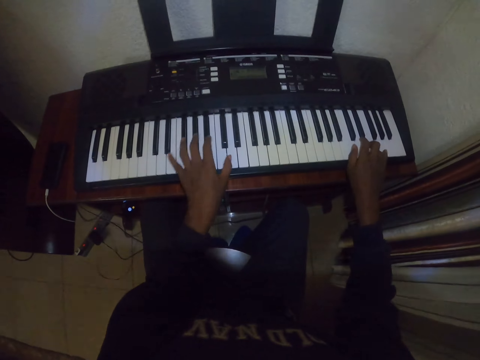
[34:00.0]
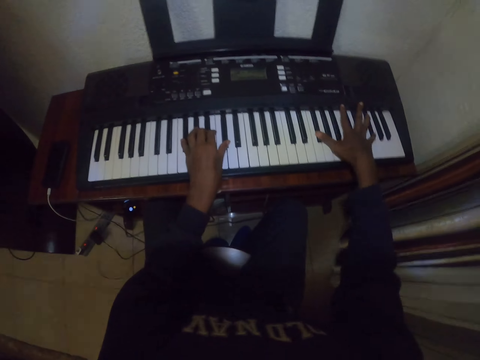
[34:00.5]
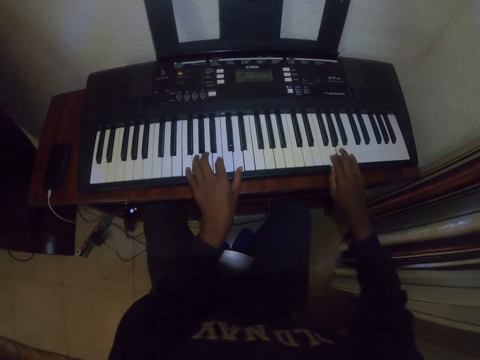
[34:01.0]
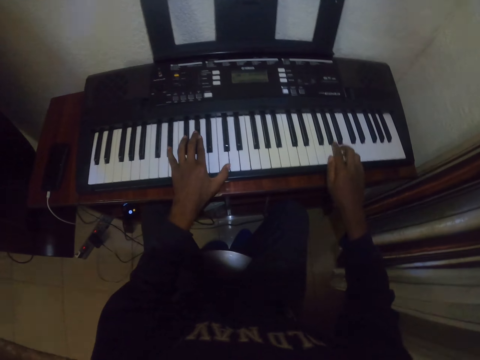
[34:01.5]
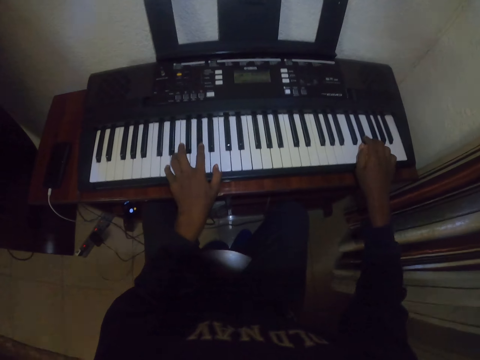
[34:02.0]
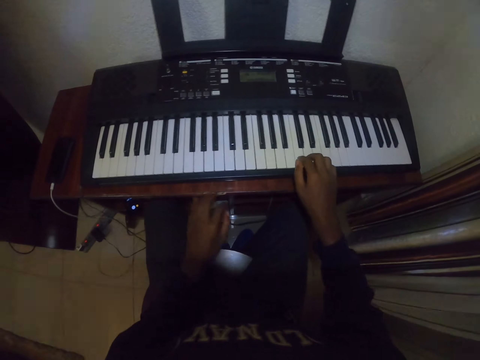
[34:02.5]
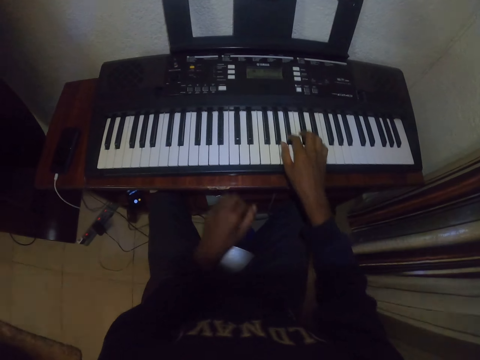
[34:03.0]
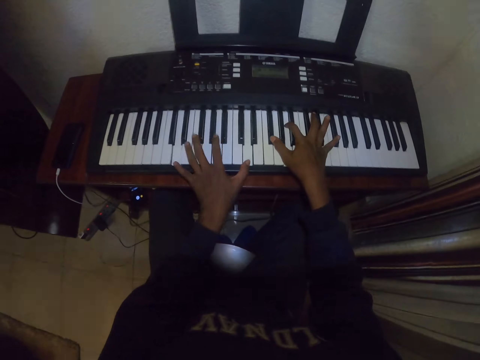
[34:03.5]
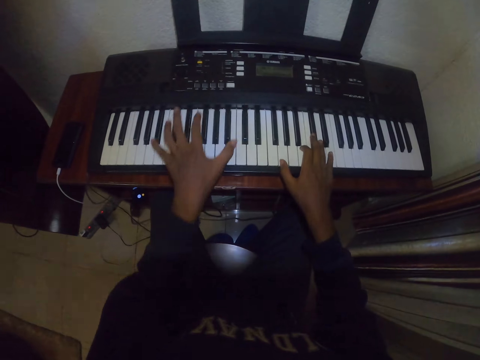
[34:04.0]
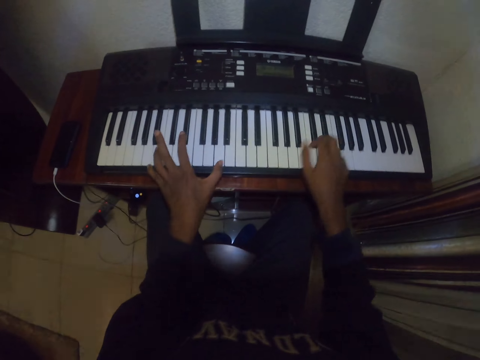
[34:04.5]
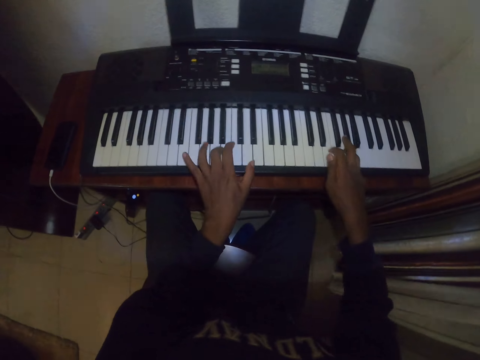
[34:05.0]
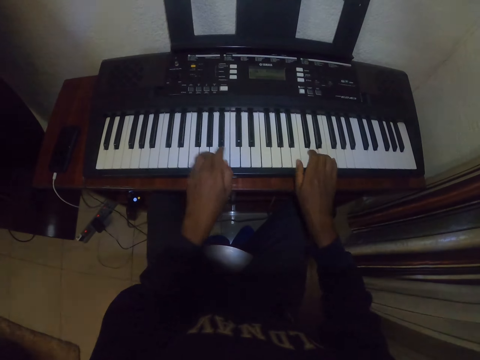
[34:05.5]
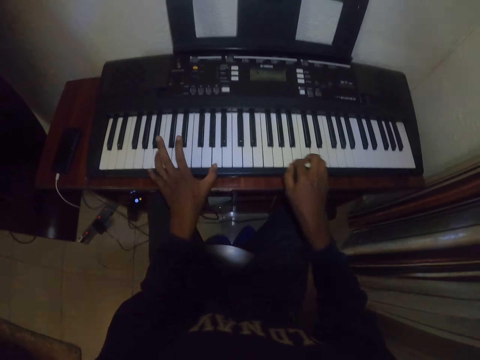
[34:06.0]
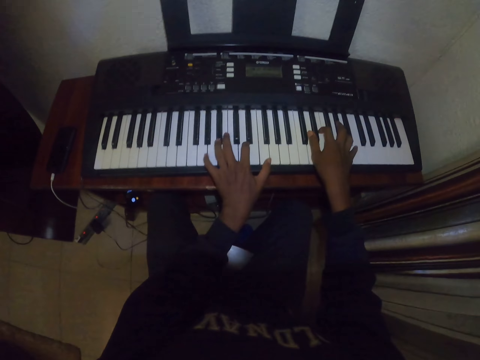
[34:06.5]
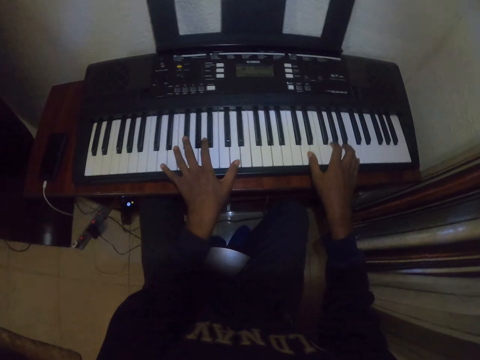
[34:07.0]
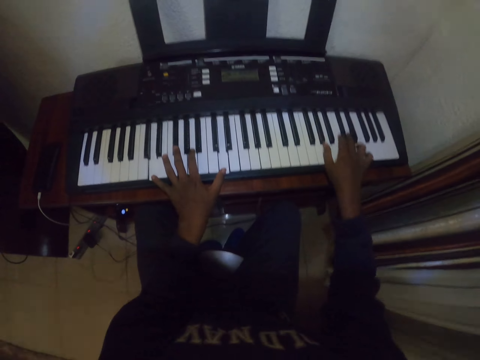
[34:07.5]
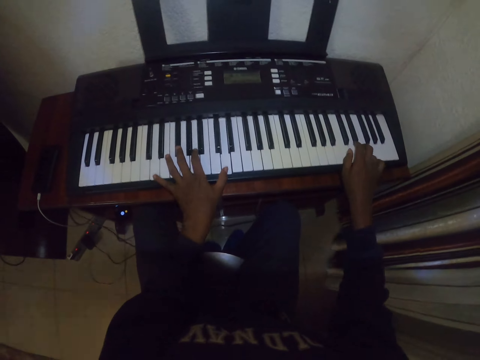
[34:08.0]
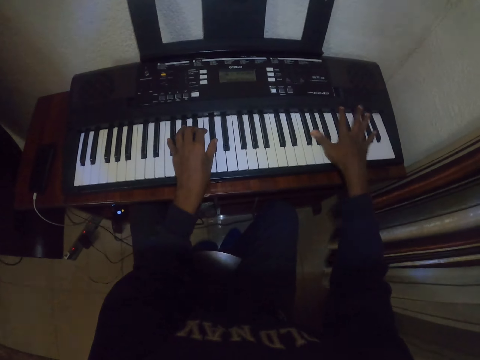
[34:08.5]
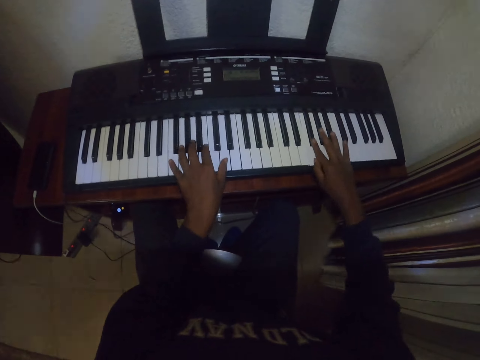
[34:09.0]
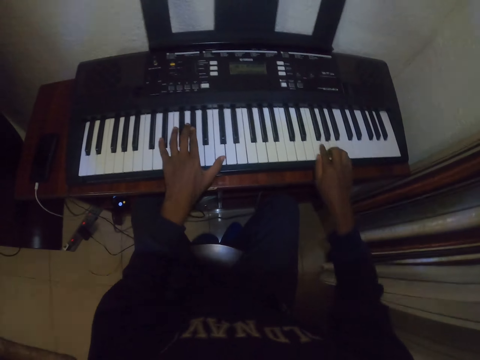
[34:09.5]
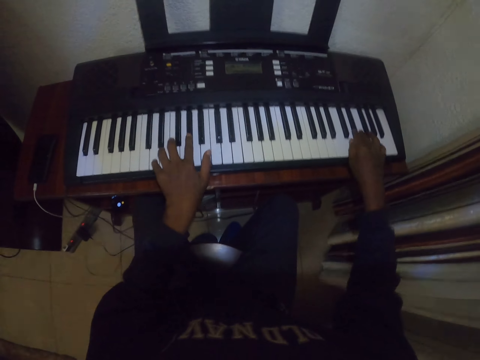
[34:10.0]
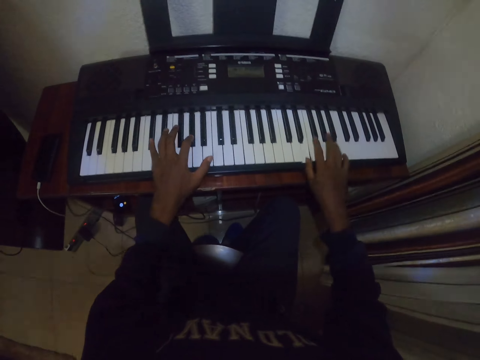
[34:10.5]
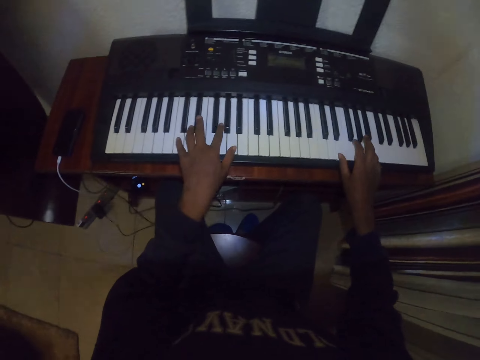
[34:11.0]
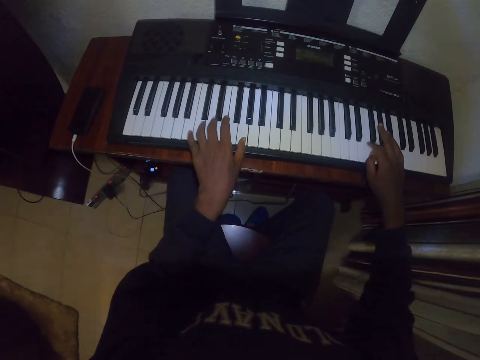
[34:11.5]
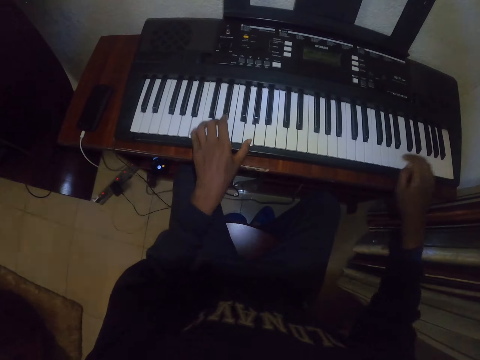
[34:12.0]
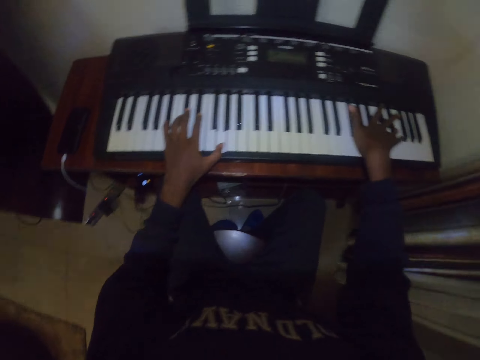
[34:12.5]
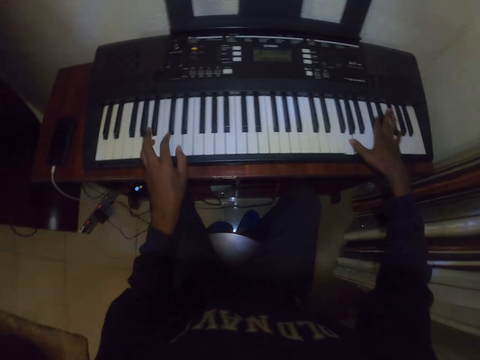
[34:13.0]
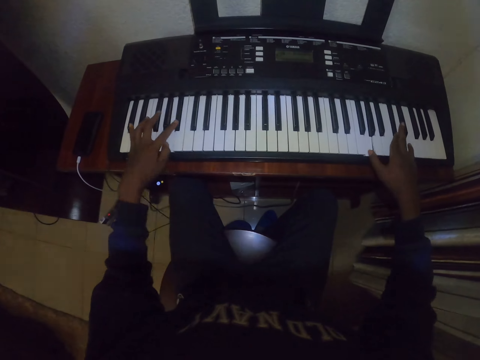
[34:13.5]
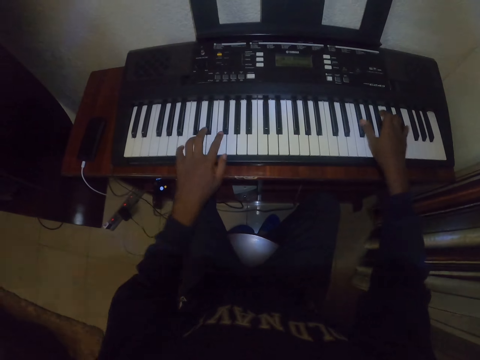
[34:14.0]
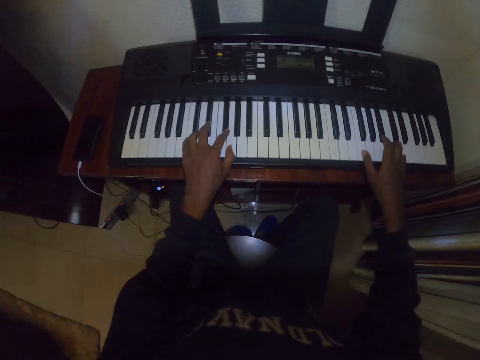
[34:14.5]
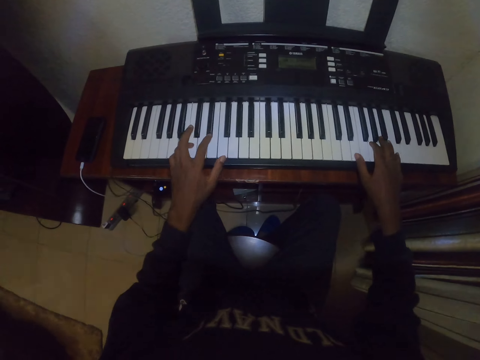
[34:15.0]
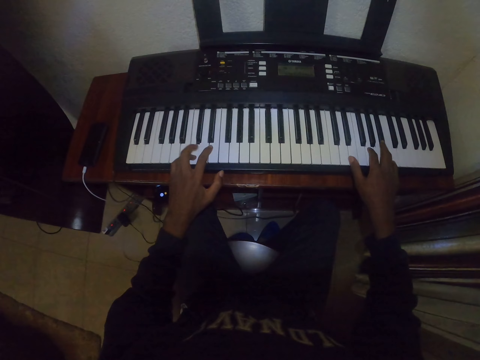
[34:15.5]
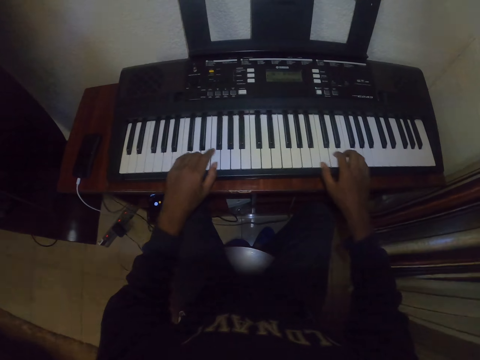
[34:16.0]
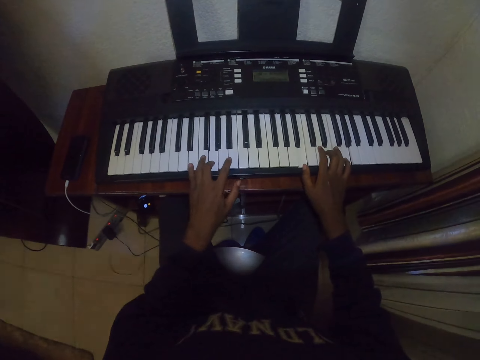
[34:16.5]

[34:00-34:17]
The camera wearer places left hand on his lap. He places left hand on a keyboard and plays a piano. He looks at a phone charging on the left. He plays the piano.

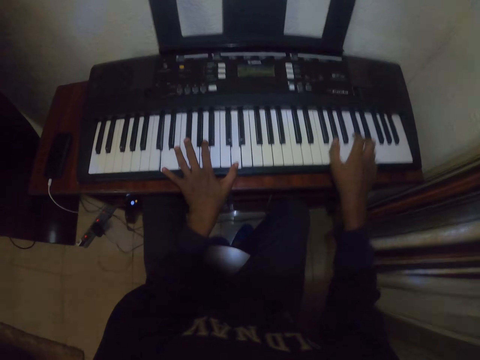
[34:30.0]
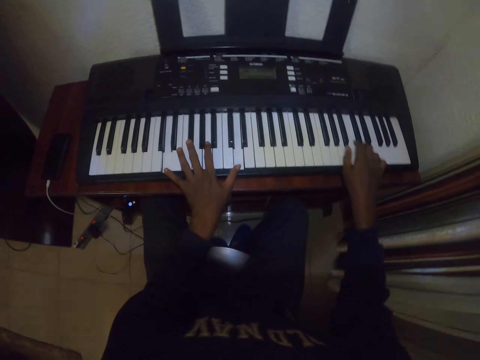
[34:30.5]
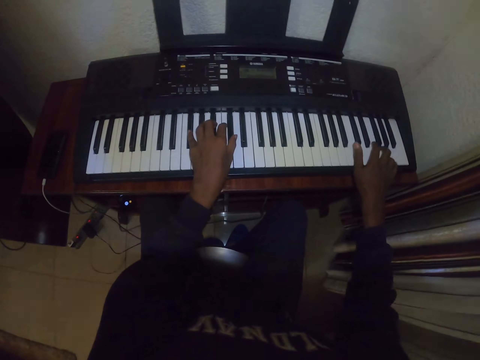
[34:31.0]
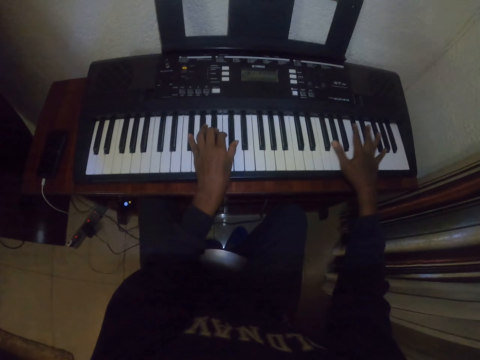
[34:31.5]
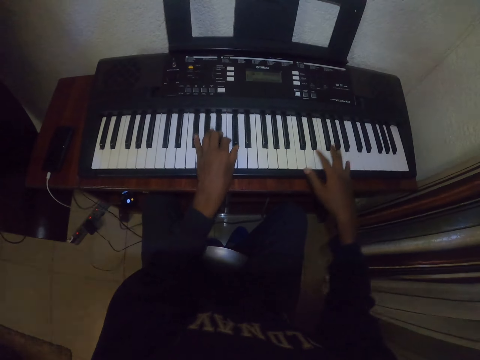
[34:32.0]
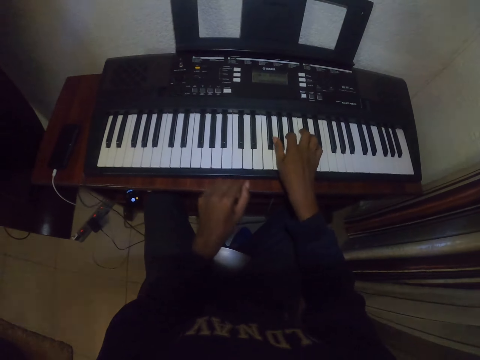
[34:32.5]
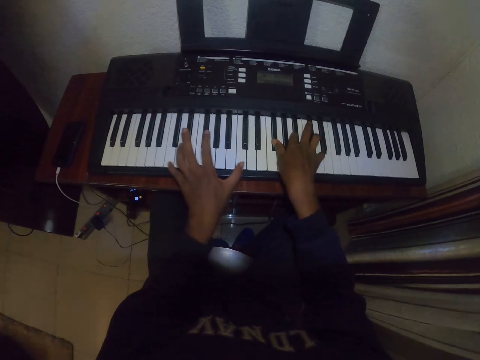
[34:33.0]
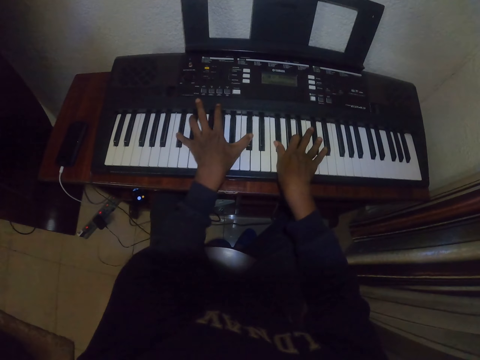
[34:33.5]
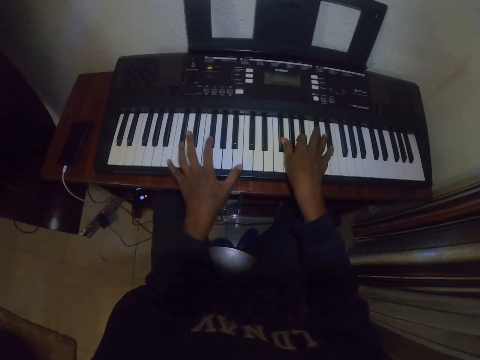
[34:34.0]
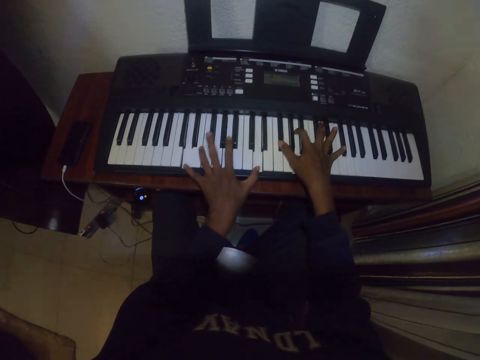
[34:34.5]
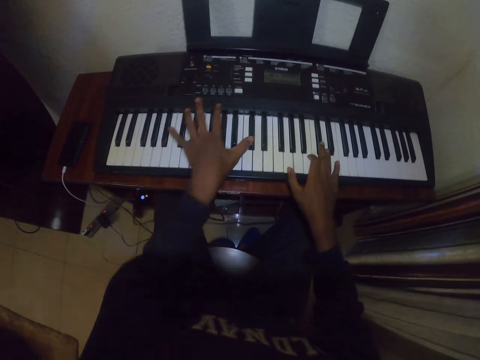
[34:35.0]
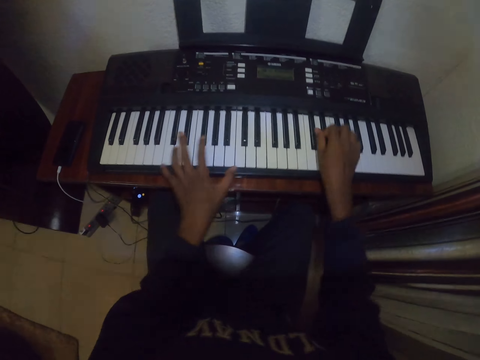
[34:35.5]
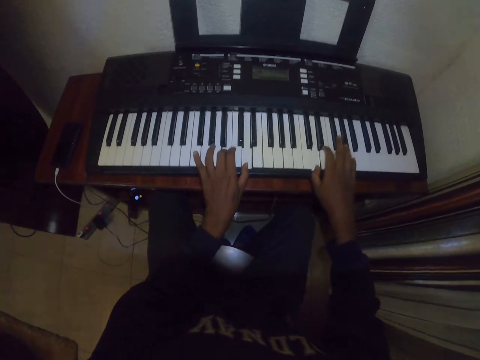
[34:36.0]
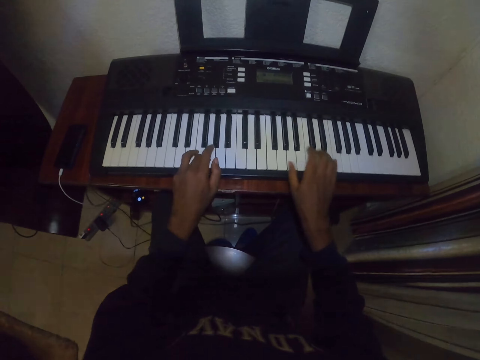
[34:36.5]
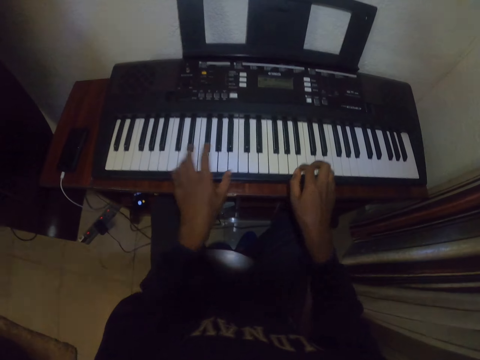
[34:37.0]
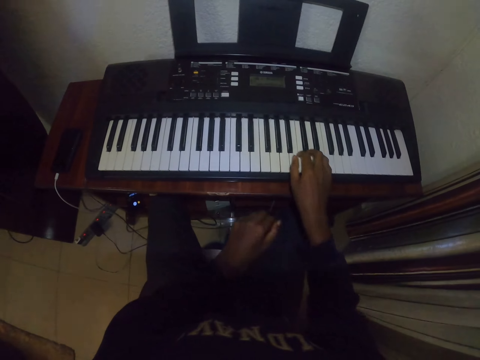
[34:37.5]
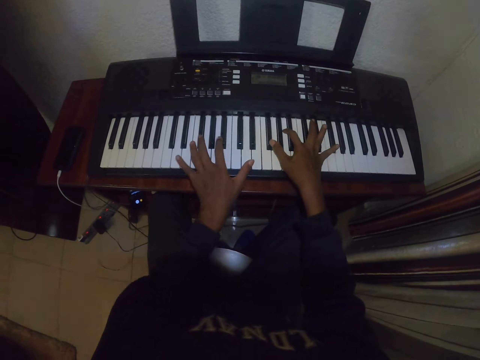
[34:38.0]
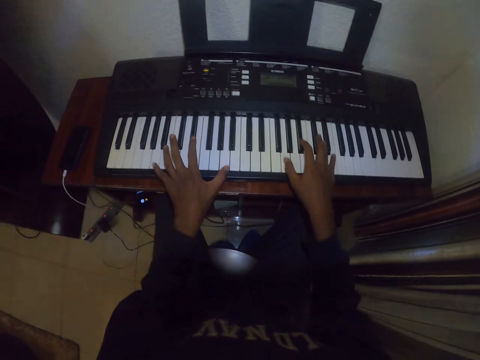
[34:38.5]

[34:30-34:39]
The camera wearer lowers his left hand. He plays a piano. He lowers his left hand, places a hand on his lap, raises his left hand, and plays the piano.
